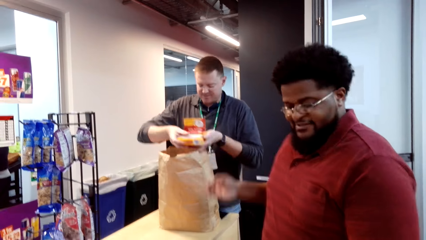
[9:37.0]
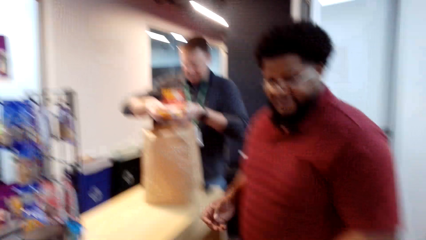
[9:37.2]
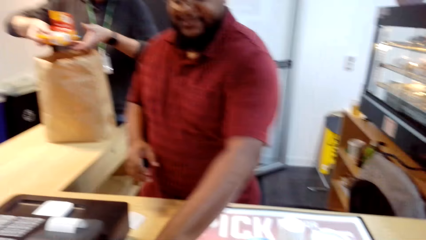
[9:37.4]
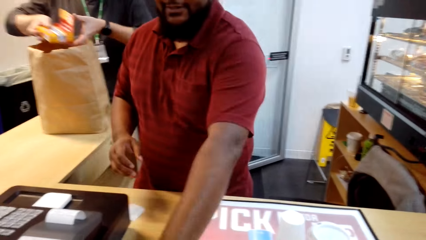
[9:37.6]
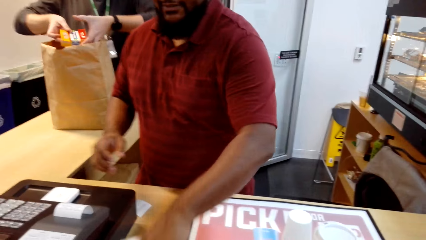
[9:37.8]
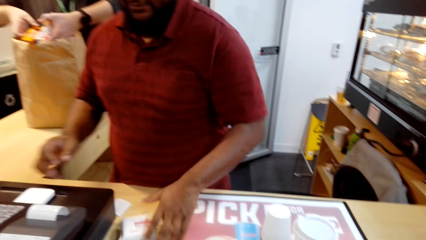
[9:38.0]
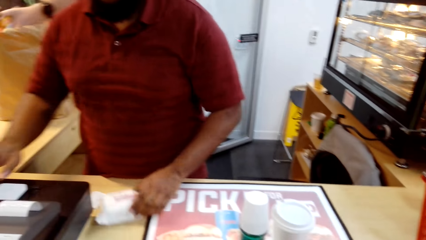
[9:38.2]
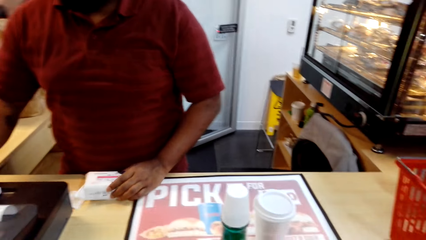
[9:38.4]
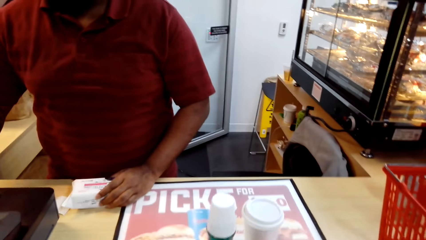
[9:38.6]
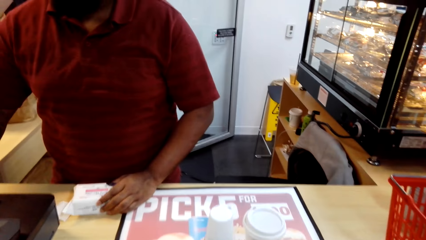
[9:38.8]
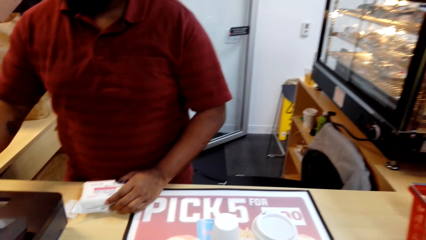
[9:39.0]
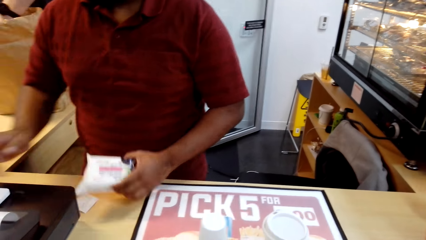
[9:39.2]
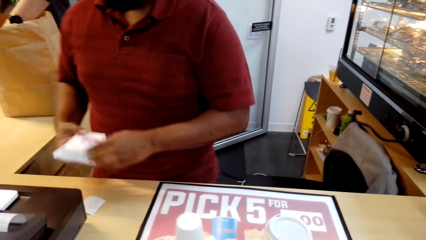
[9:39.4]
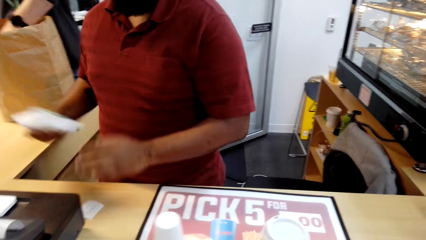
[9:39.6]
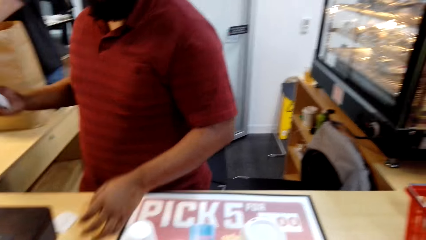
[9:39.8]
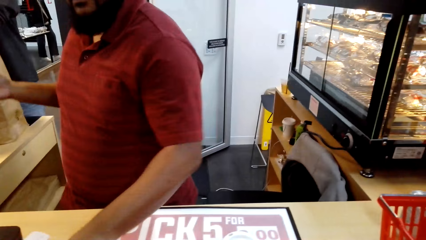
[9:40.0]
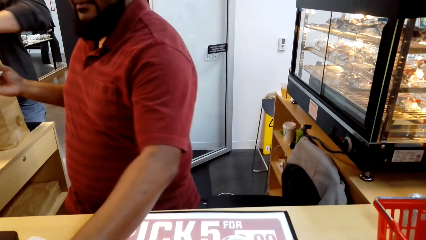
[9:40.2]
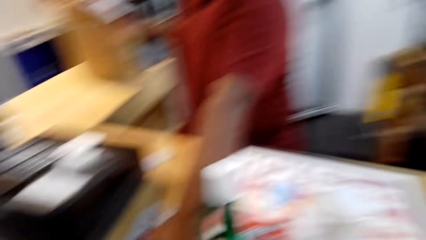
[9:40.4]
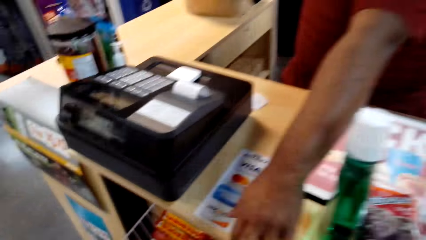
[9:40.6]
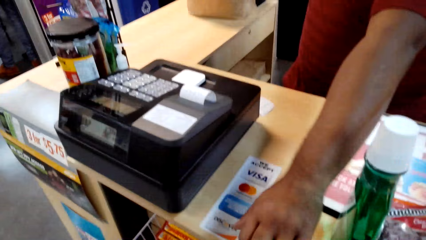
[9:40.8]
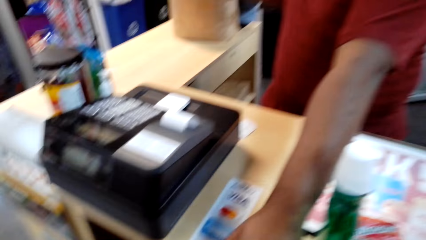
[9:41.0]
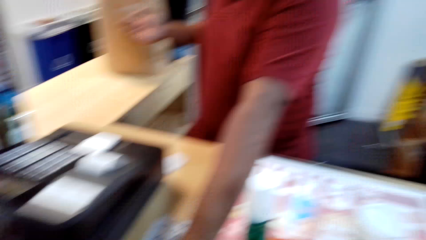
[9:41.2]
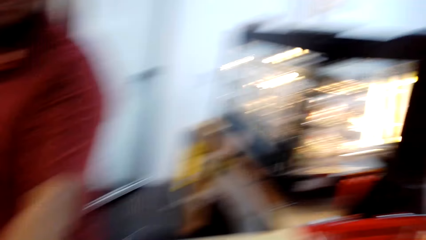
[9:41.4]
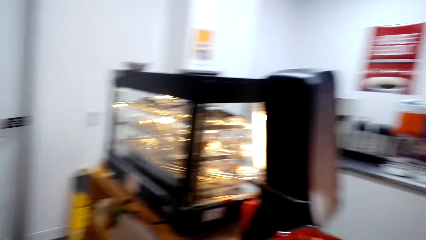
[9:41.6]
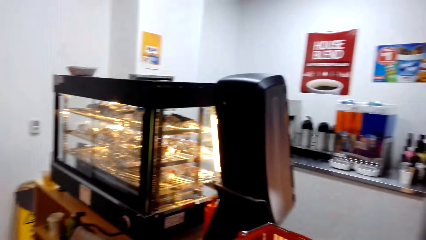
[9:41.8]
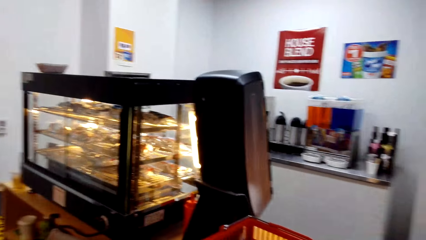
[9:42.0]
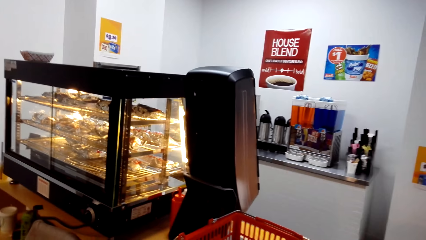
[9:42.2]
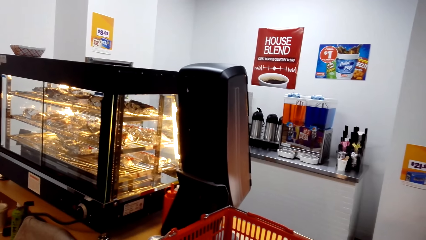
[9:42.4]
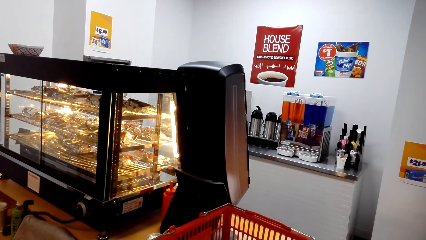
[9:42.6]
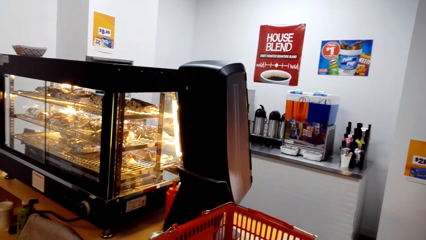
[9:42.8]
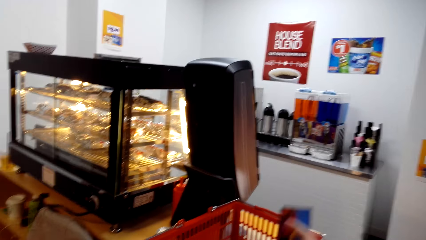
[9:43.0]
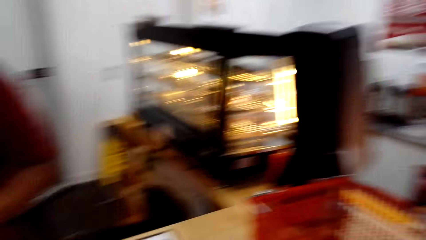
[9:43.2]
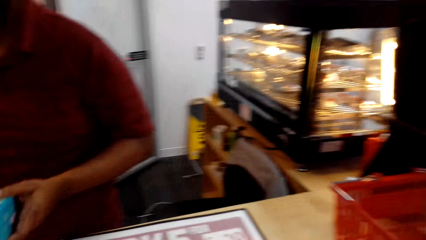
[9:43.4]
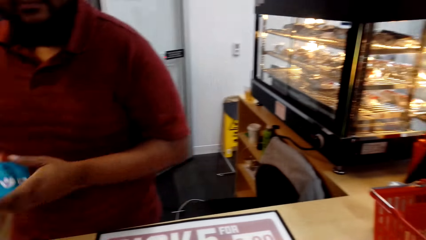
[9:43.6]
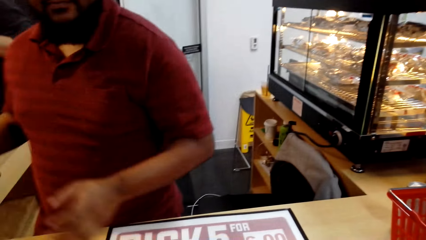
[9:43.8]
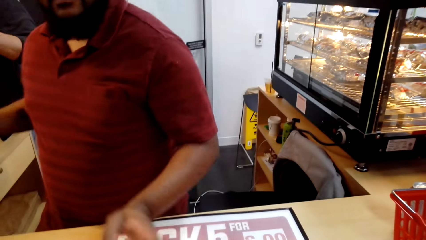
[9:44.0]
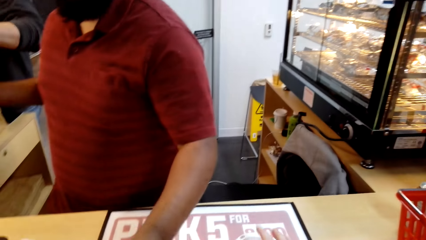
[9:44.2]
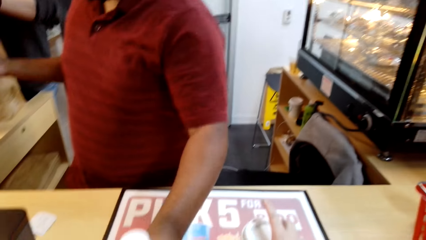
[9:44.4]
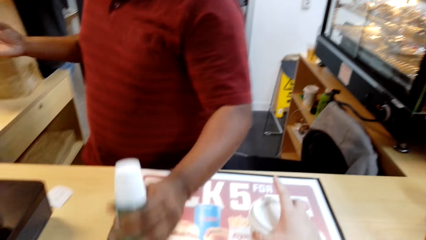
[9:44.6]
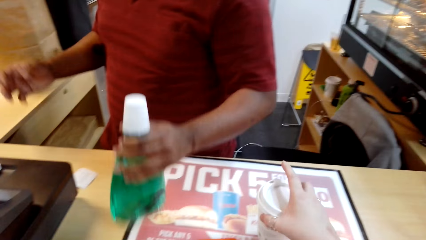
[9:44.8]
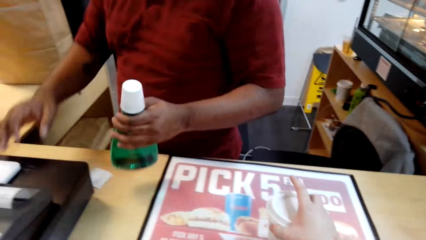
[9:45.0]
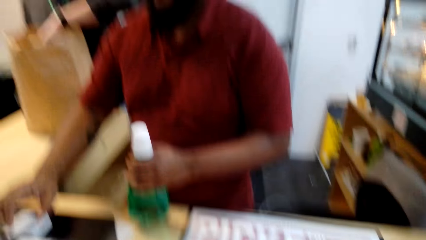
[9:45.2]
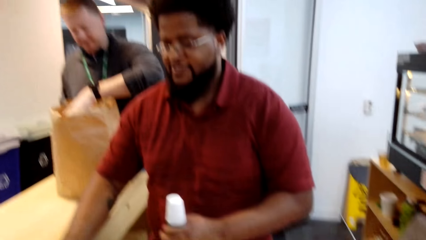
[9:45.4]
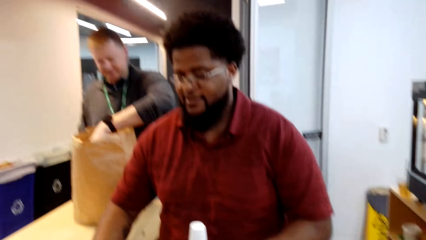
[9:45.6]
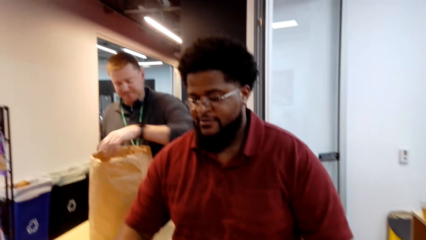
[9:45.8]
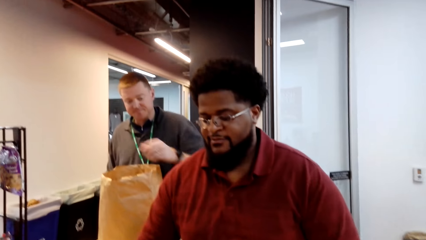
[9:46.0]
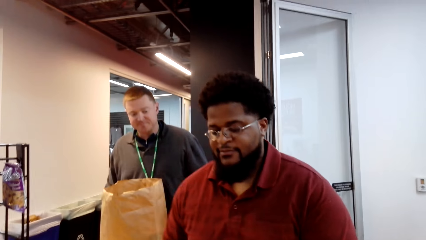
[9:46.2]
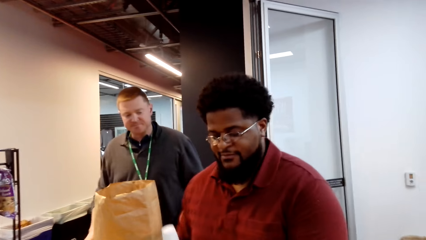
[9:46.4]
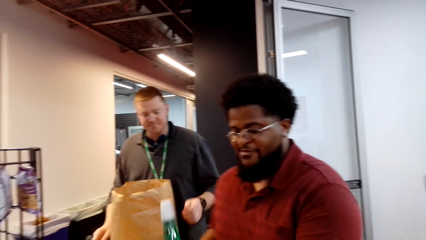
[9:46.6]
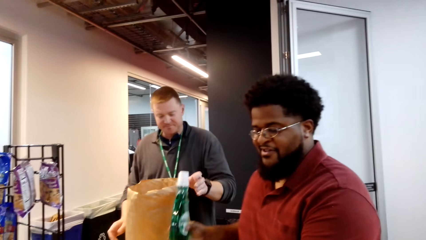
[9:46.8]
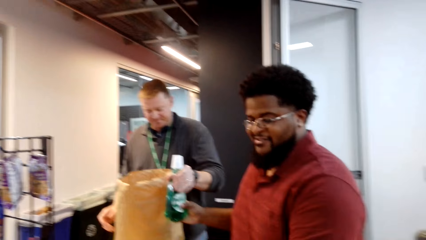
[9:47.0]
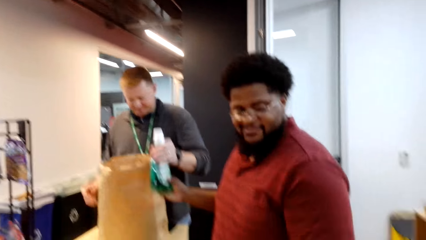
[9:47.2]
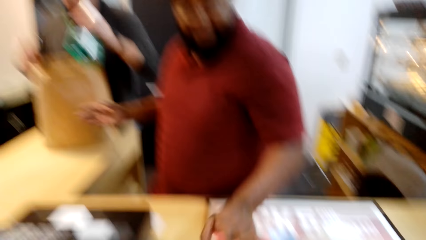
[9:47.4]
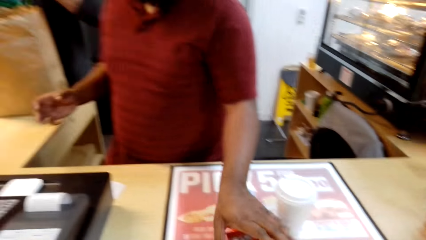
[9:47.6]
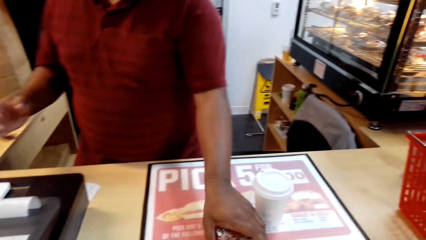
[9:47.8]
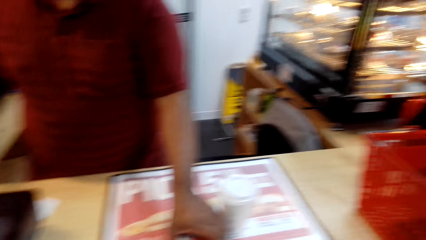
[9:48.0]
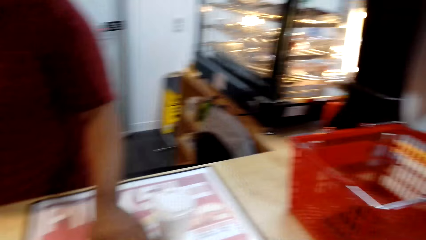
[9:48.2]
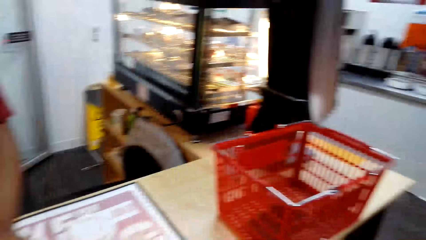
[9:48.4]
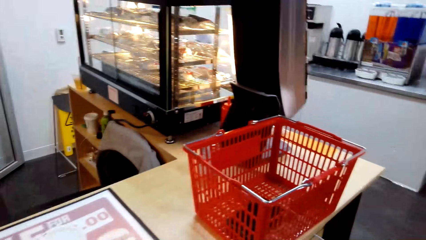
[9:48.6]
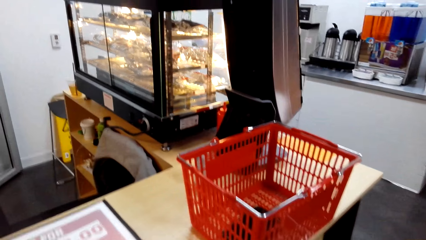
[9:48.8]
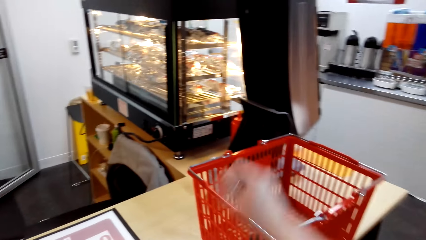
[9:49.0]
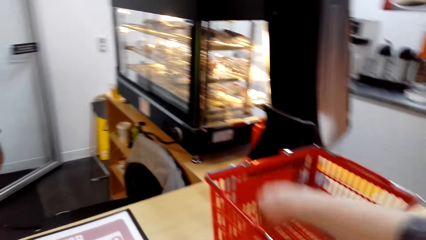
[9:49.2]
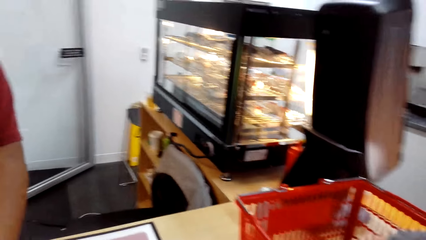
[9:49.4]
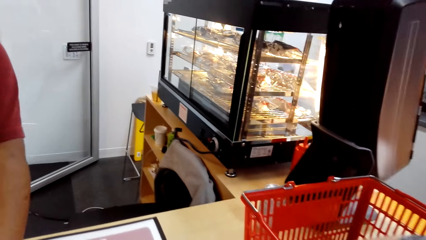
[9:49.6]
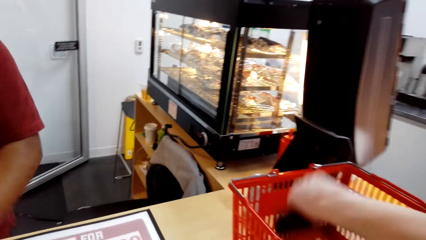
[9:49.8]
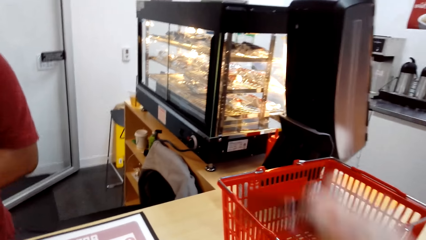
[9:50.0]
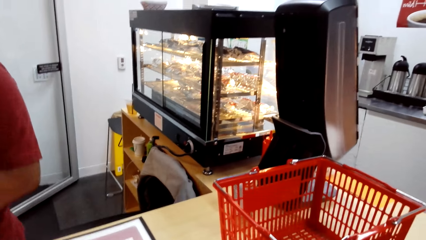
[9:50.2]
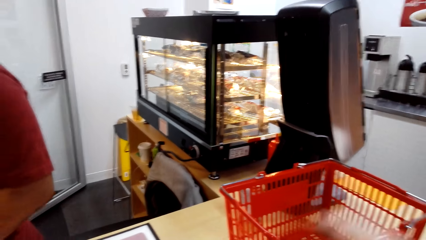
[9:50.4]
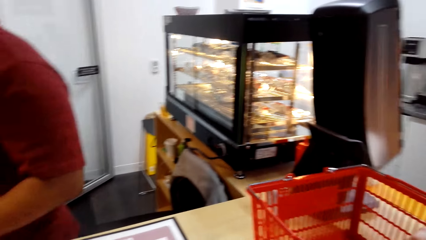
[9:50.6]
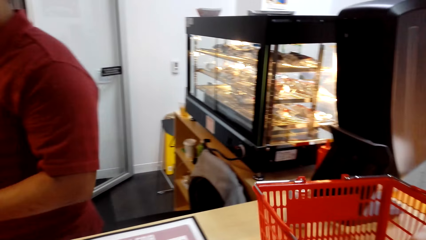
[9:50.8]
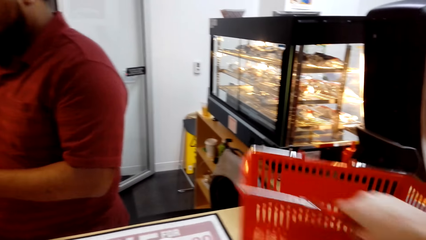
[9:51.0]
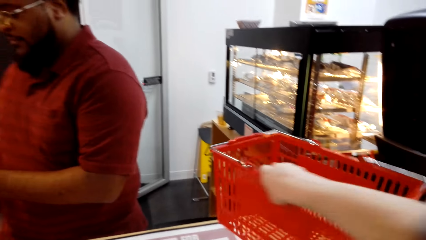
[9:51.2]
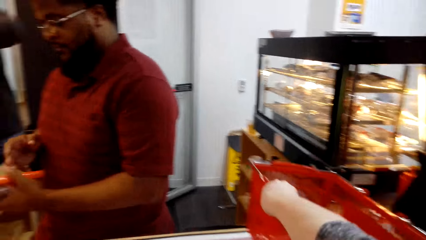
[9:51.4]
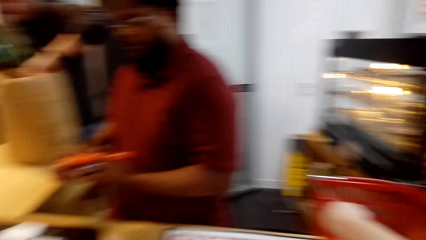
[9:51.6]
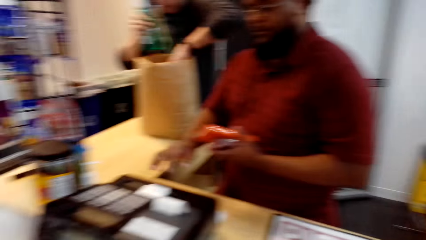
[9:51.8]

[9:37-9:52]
The camera wearer looks at the coffee counter and converses with a cashier. They stare around the shop. They converse with the cashier again. The cashier scans something. A man packs something into a paper bag. The camera wearer grabs a cellphone from a shopping basket. They move the shopping basket on the table.
